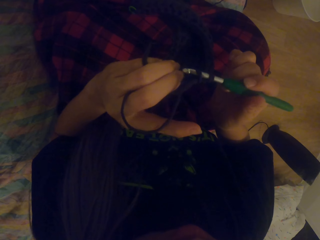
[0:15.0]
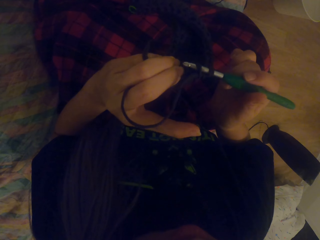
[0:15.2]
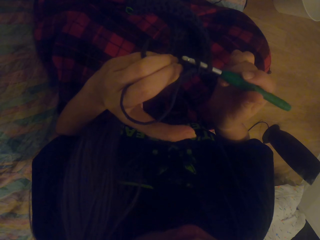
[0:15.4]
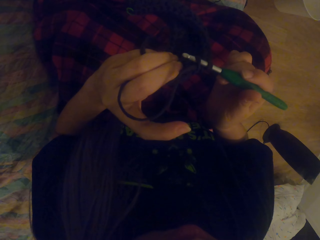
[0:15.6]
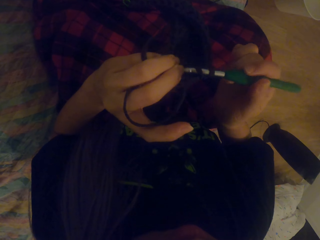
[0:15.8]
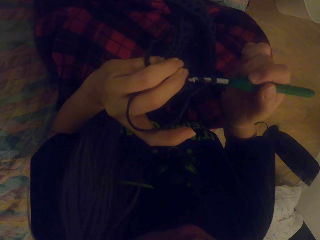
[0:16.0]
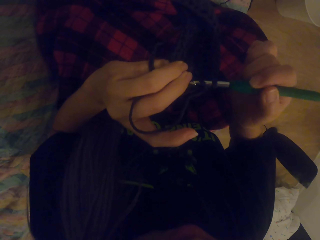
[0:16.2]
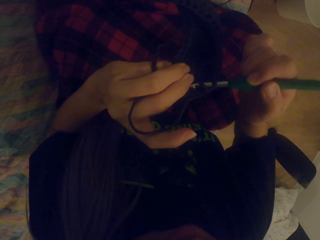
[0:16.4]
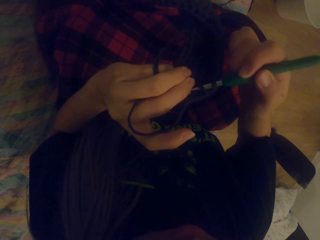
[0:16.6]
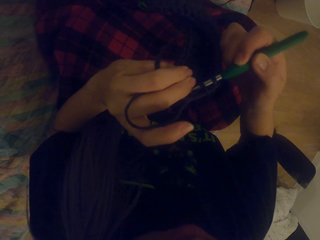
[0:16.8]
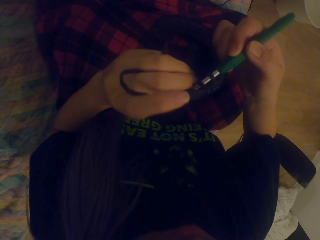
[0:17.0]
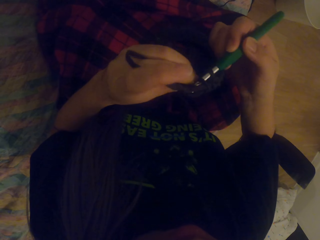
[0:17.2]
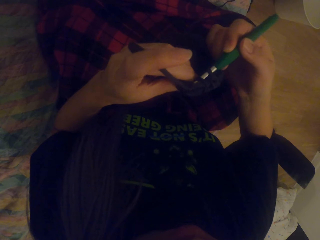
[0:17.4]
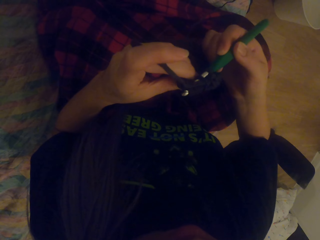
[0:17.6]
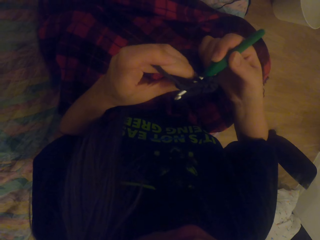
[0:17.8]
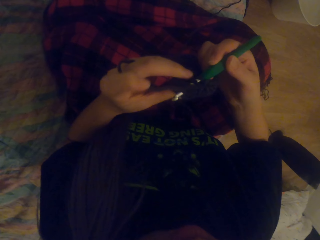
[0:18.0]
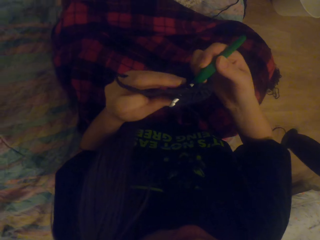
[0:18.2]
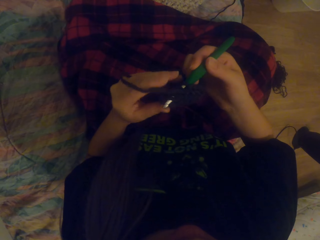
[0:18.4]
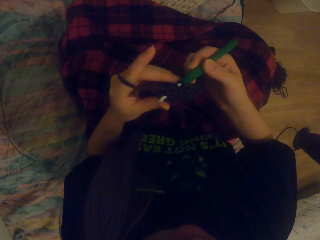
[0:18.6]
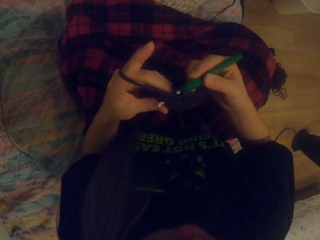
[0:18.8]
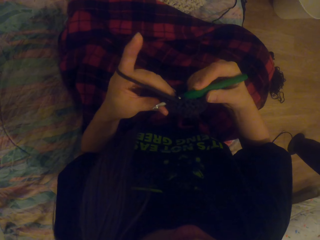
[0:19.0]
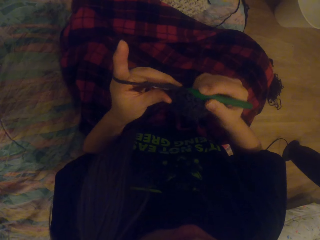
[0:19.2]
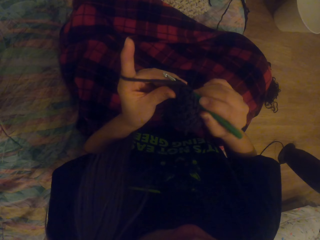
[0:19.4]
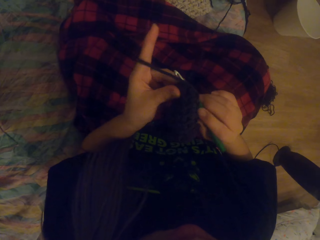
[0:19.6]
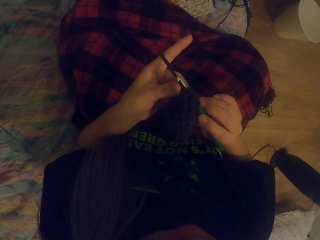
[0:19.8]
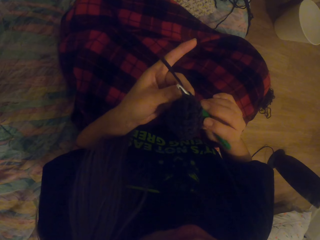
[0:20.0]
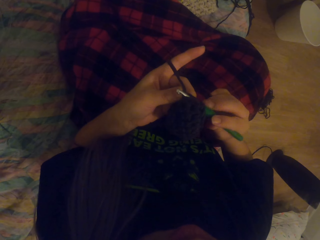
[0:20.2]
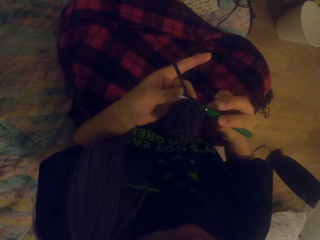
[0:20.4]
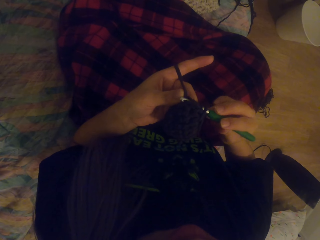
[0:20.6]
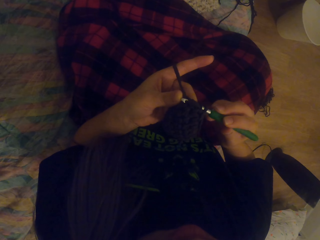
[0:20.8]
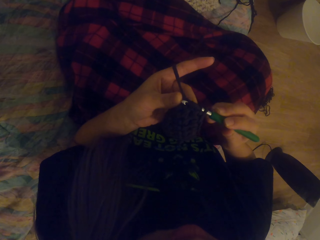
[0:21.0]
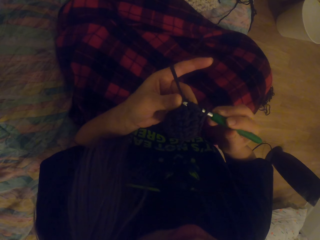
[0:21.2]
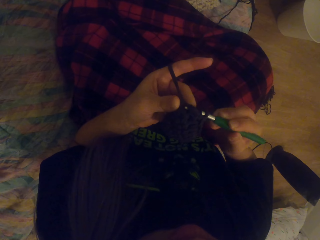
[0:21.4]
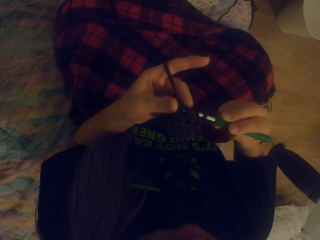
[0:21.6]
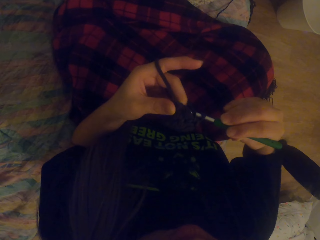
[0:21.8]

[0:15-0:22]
The camera wearer crochets using a yarn and a crochet hook.

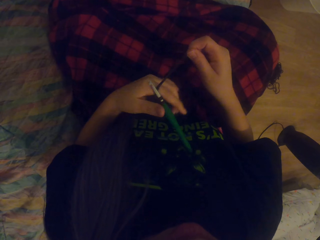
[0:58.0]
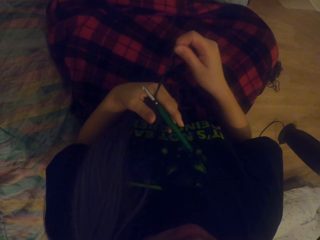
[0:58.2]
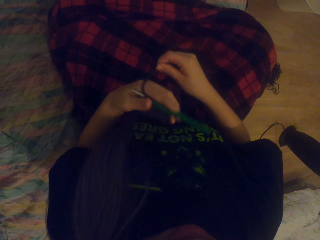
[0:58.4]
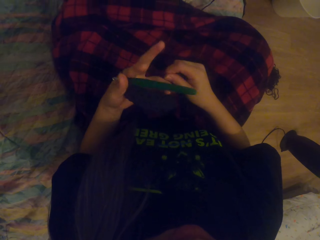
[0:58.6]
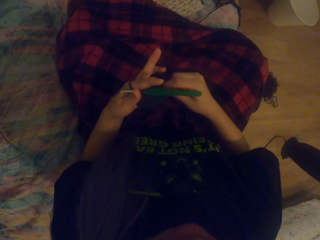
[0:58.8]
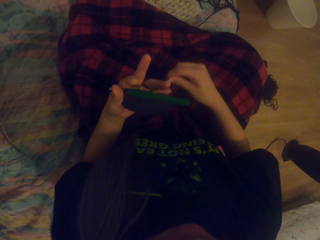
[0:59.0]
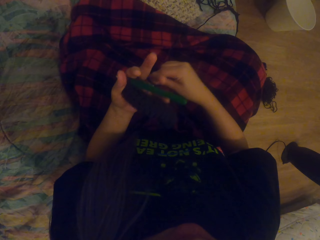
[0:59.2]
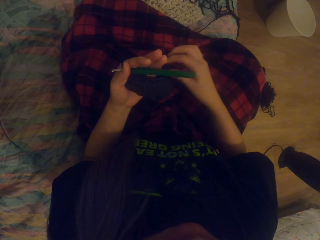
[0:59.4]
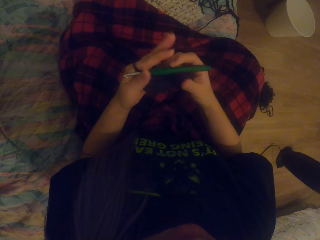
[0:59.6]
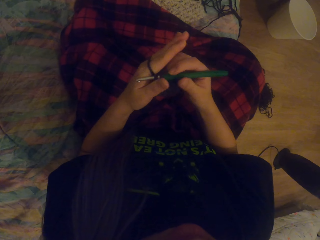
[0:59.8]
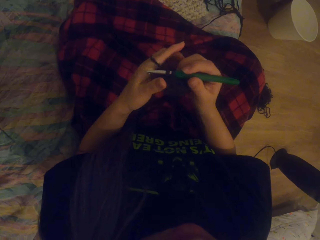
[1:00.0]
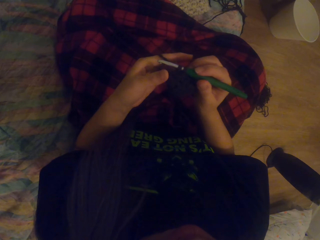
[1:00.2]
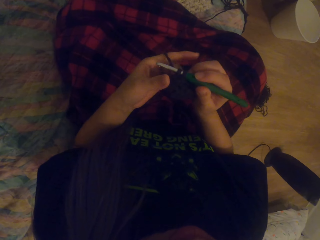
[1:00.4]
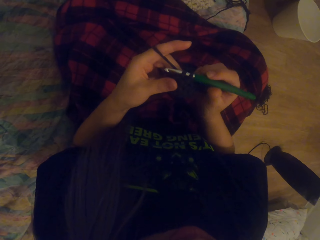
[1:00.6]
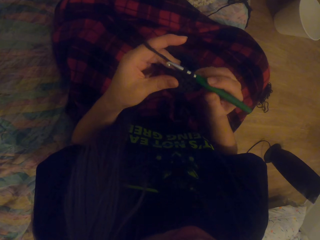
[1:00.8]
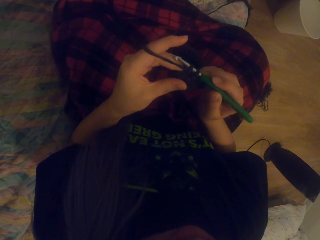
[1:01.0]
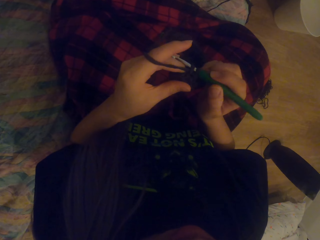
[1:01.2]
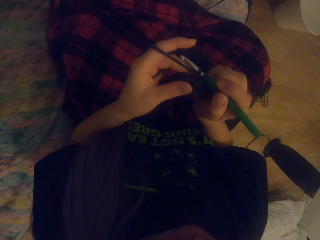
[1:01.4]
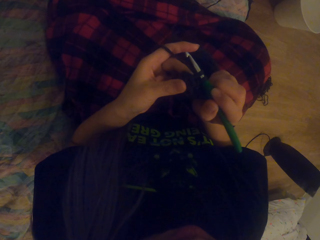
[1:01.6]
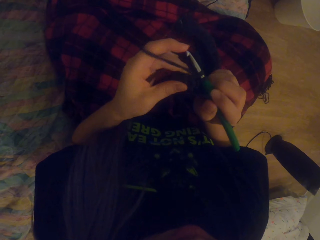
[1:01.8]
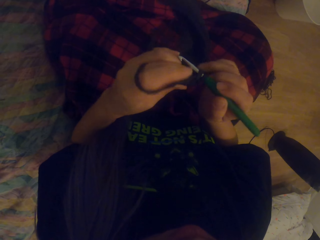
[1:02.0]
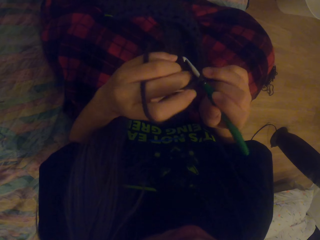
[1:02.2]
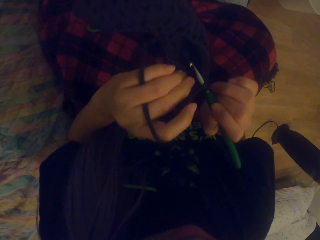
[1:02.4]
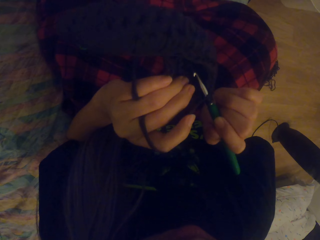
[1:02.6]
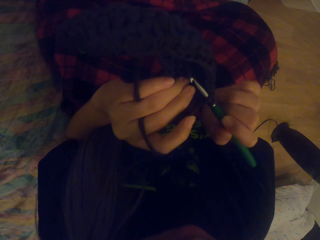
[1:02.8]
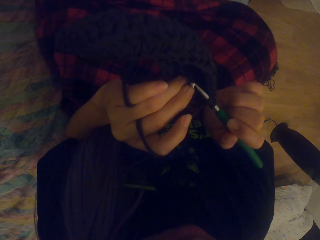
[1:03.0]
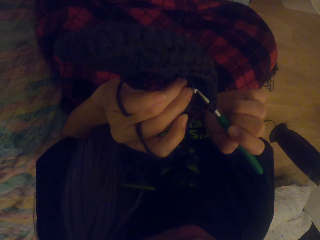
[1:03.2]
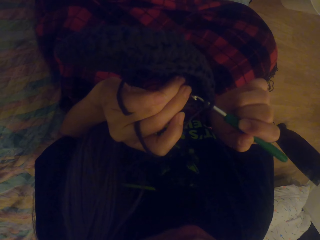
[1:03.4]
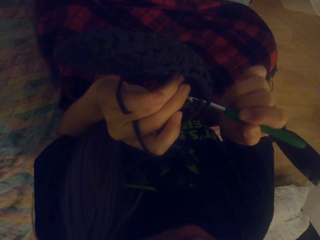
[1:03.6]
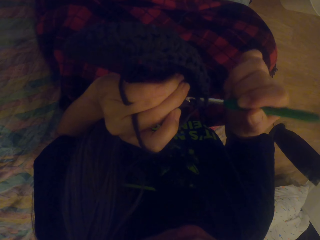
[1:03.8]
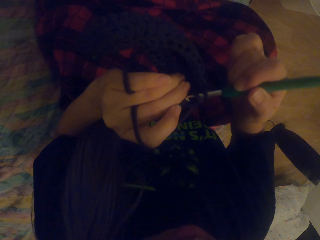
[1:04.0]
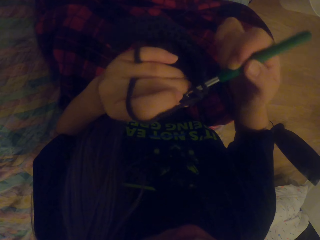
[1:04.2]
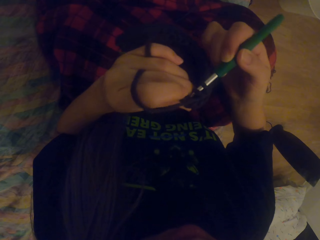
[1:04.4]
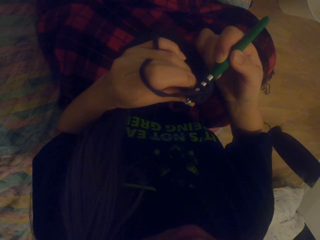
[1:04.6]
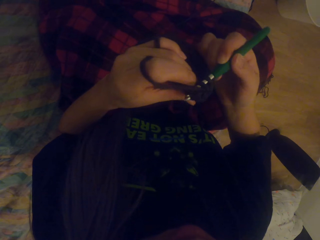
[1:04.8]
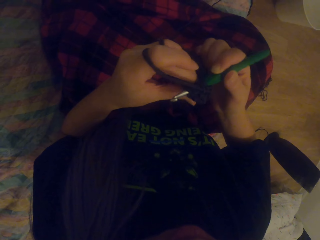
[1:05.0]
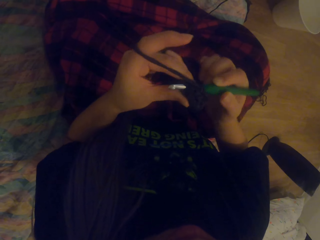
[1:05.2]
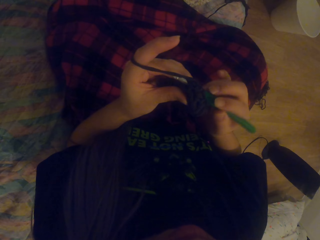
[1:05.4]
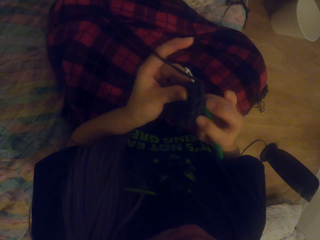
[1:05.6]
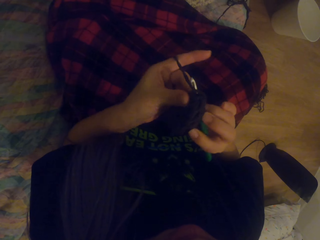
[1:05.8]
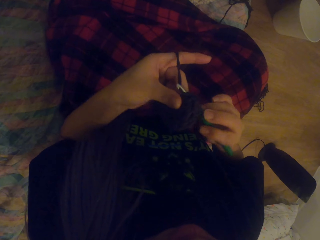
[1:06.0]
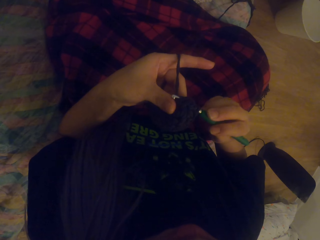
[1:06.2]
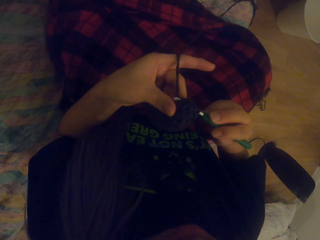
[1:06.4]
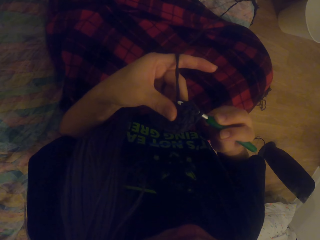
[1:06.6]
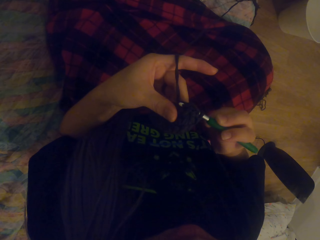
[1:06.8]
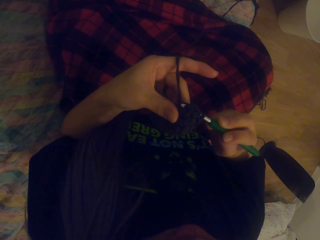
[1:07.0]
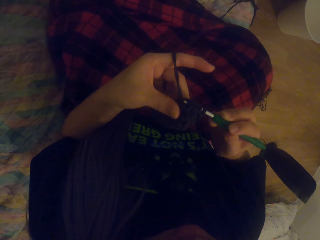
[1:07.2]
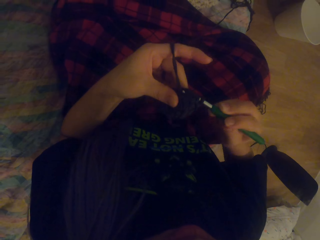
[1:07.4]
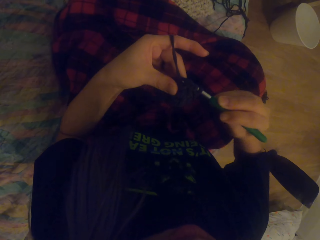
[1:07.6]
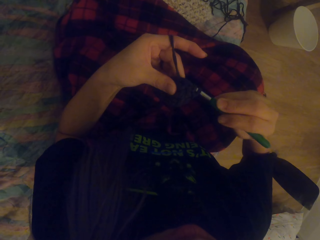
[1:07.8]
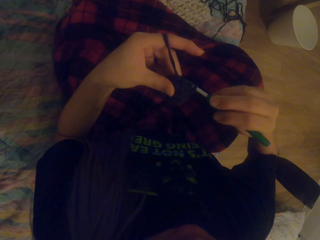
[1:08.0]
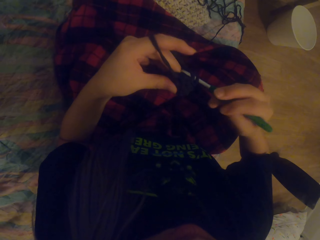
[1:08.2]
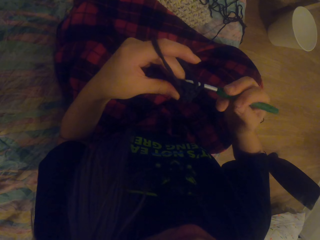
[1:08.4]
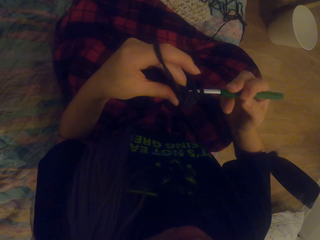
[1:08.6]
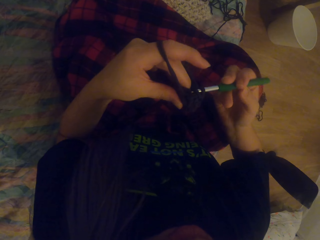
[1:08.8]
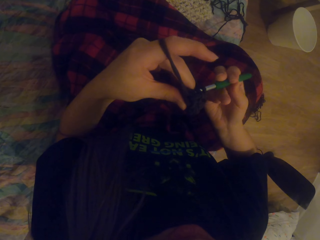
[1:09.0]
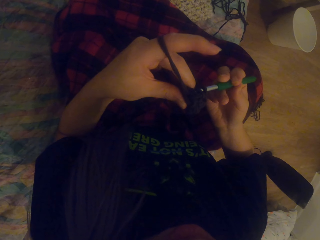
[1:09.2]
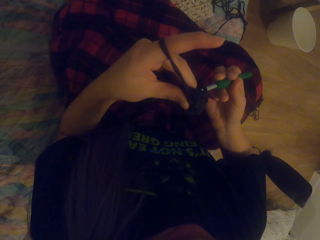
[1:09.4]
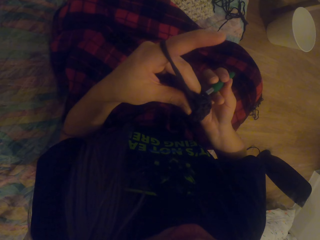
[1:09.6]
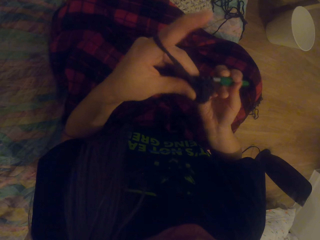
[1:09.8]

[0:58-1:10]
The camera wearer wraps the yarn around her fingers. She crochets using the yarn and a crochet hook.

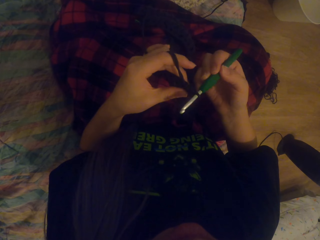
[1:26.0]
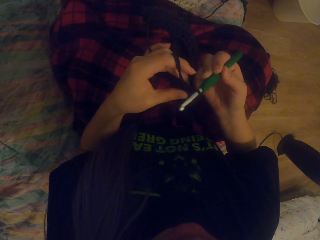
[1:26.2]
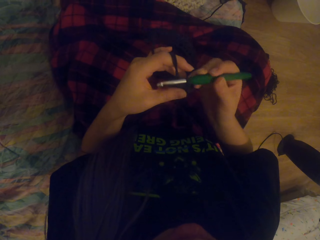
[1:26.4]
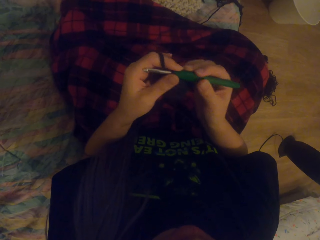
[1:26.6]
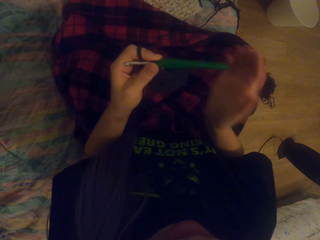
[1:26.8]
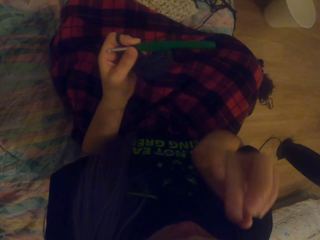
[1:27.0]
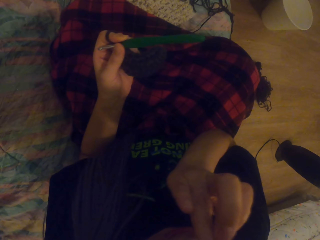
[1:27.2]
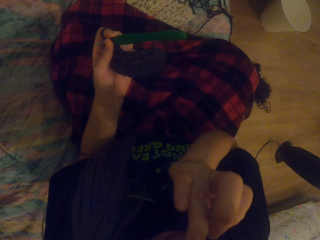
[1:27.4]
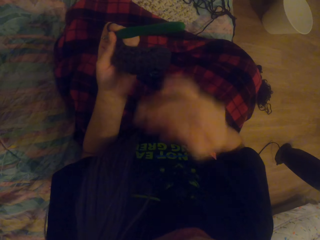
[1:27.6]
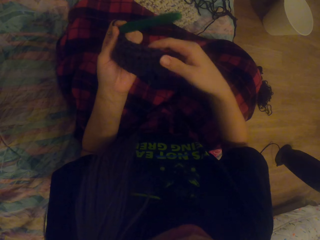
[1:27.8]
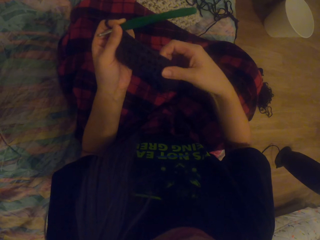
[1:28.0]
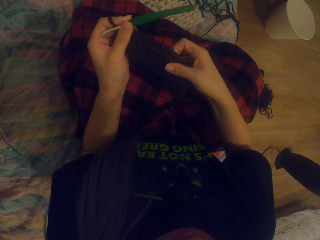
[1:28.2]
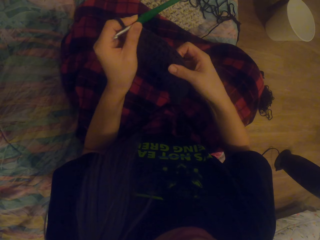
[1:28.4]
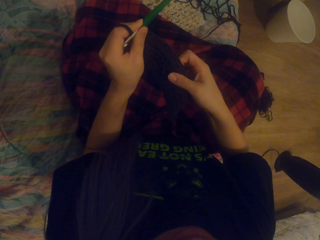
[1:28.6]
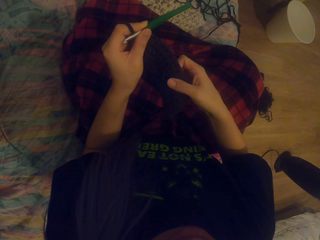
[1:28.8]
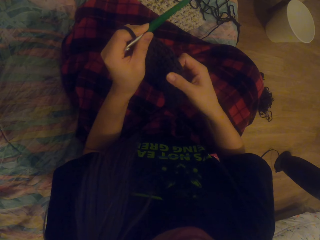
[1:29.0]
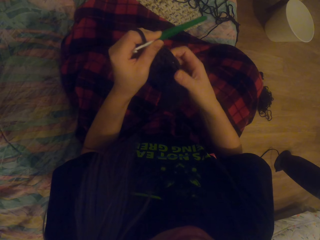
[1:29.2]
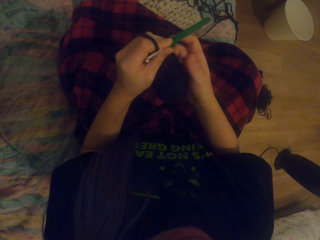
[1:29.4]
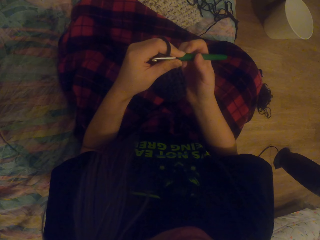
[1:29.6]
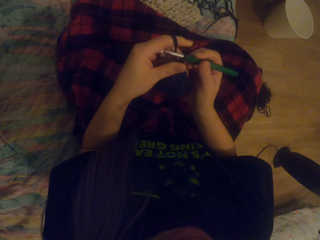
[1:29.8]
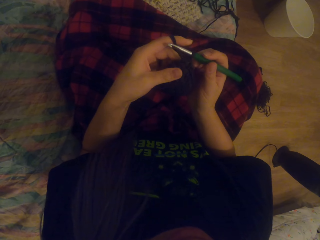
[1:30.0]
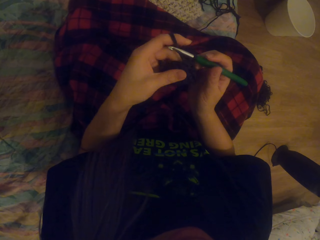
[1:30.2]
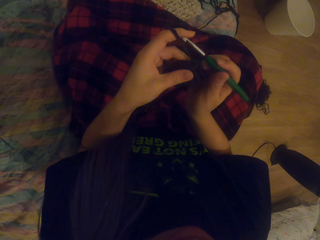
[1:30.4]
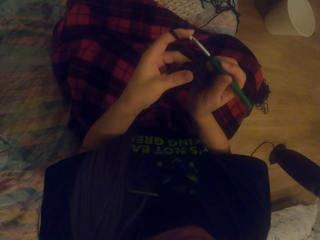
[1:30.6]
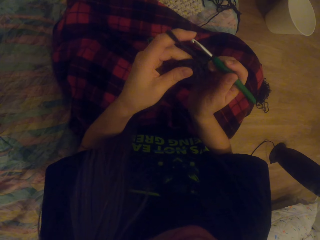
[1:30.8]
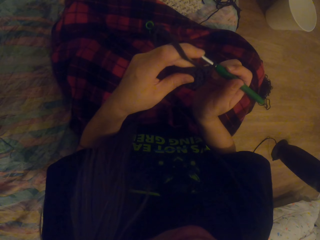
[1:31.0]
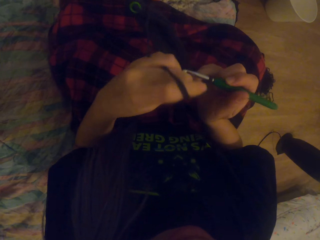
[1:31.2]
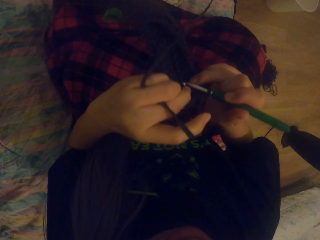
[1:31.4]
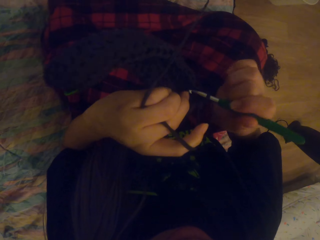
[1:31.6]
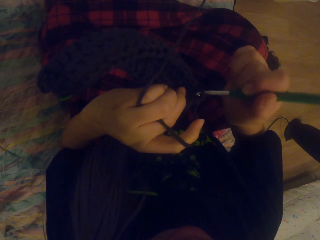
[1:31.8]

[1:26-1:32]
The camera wearer touches her face. She looks at the crochet.
